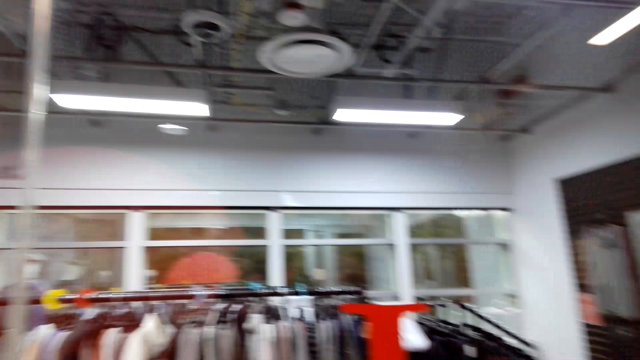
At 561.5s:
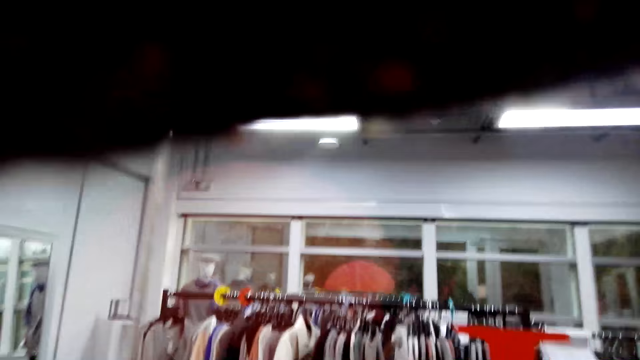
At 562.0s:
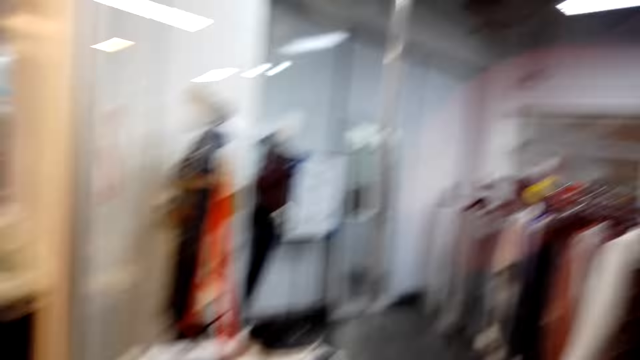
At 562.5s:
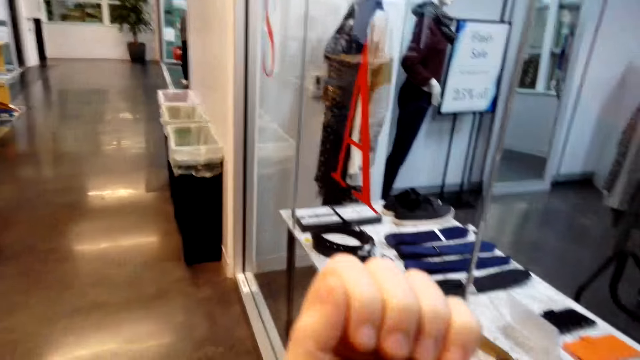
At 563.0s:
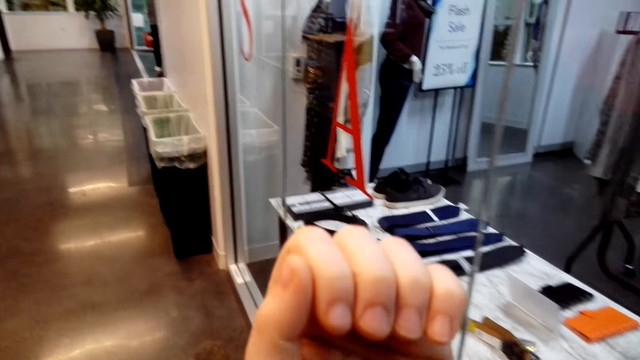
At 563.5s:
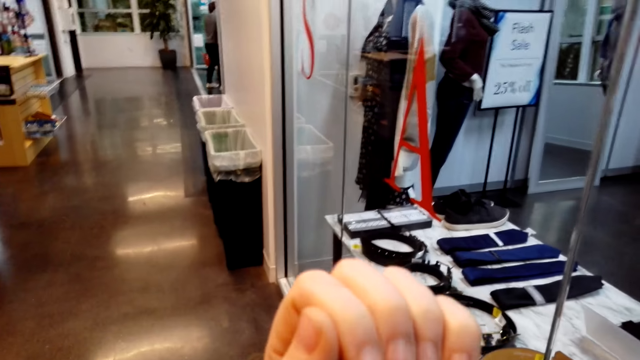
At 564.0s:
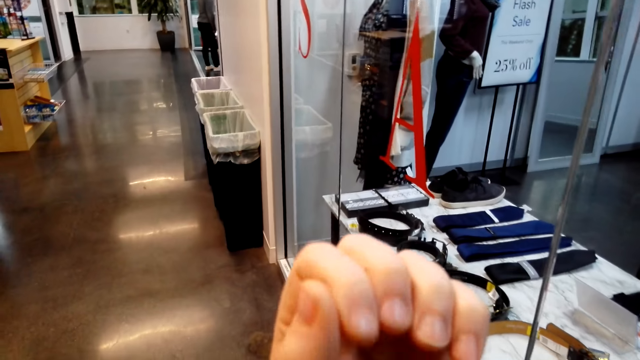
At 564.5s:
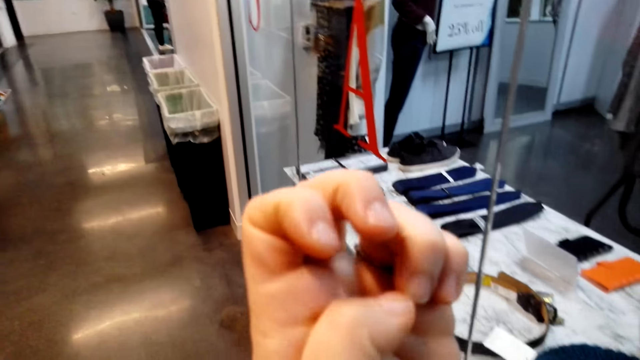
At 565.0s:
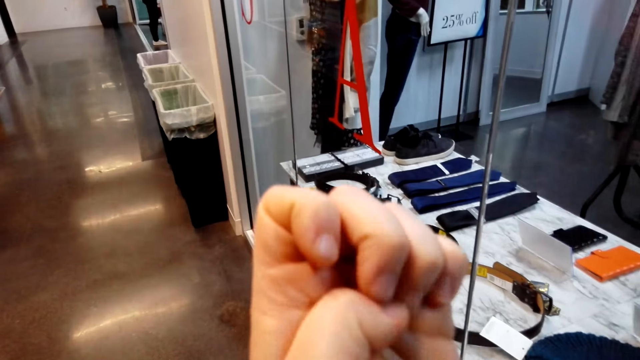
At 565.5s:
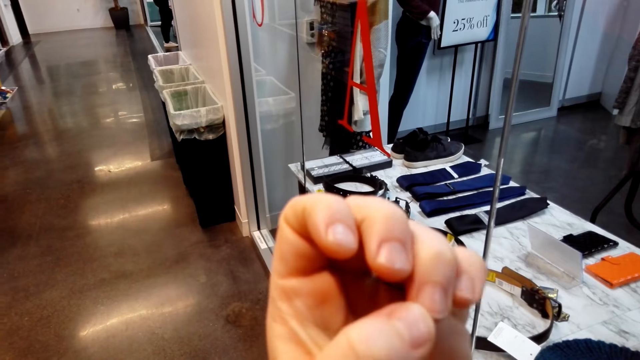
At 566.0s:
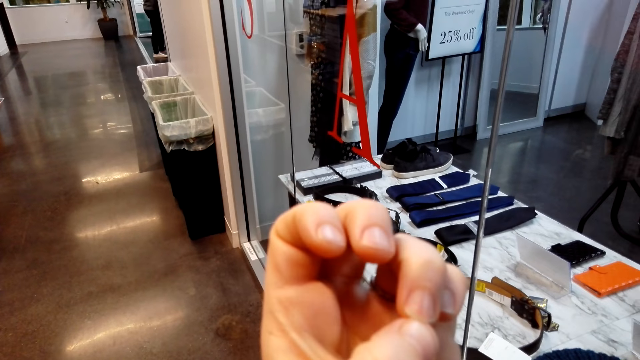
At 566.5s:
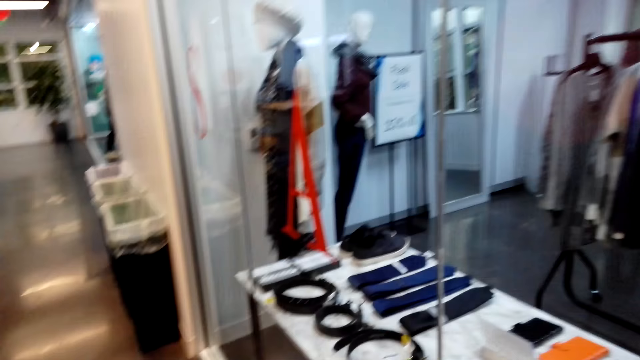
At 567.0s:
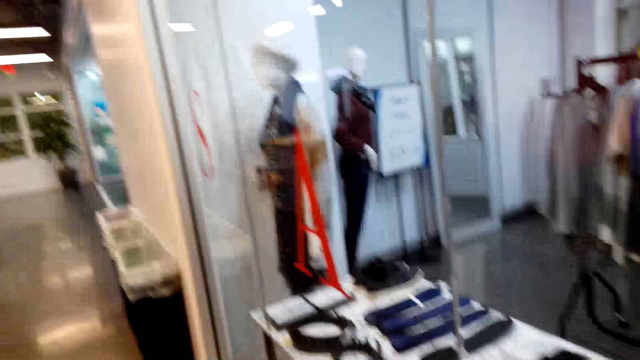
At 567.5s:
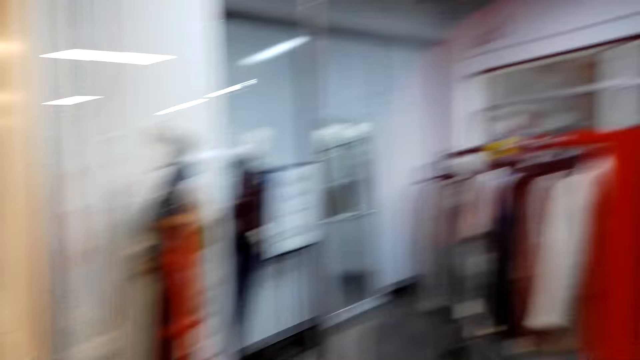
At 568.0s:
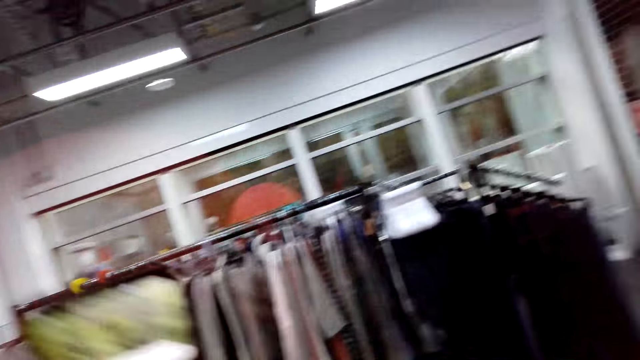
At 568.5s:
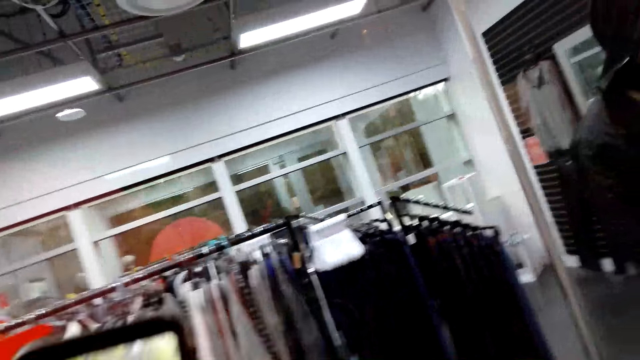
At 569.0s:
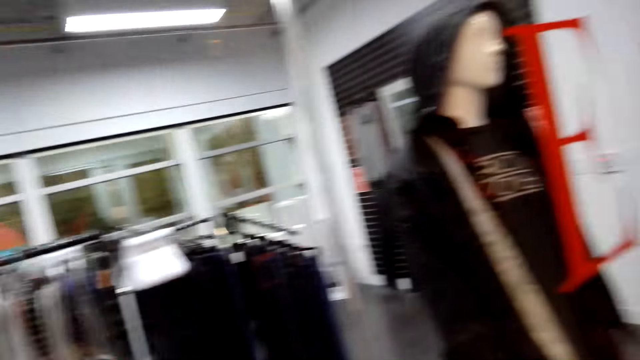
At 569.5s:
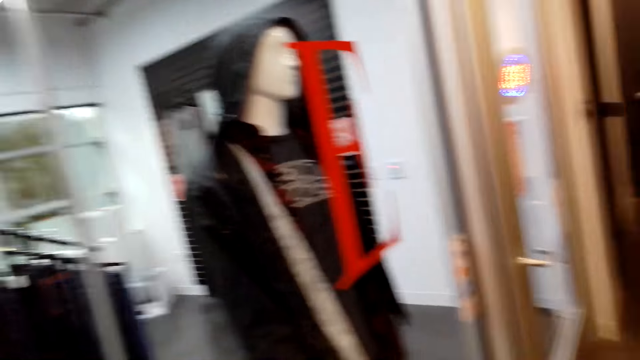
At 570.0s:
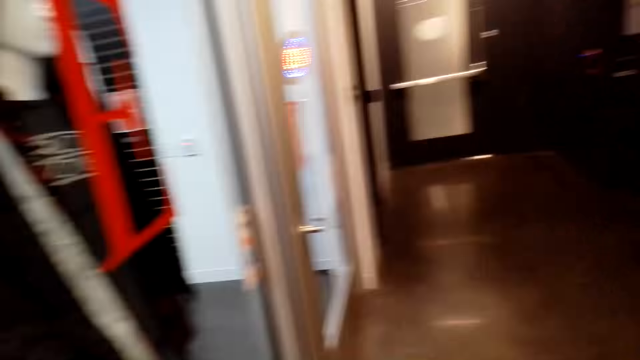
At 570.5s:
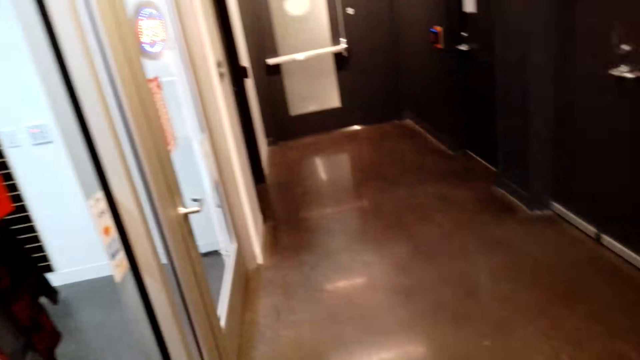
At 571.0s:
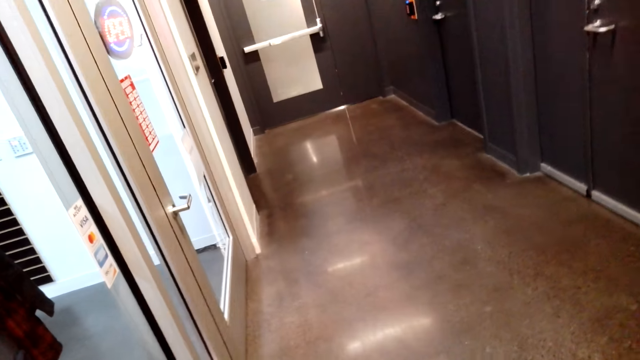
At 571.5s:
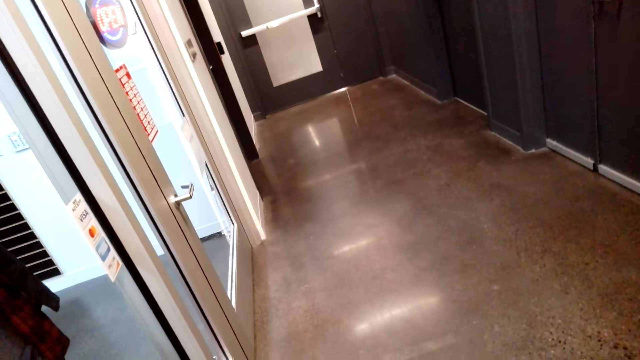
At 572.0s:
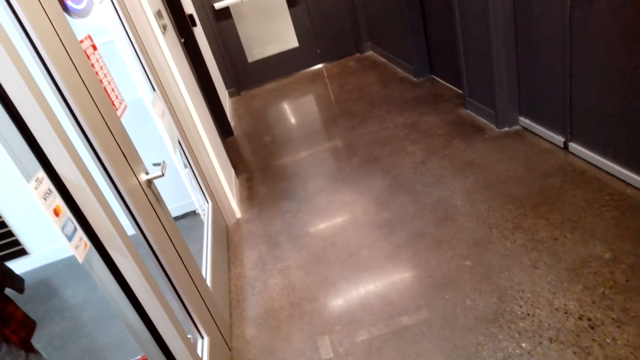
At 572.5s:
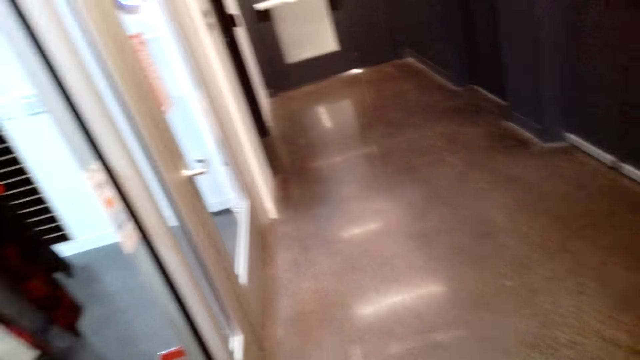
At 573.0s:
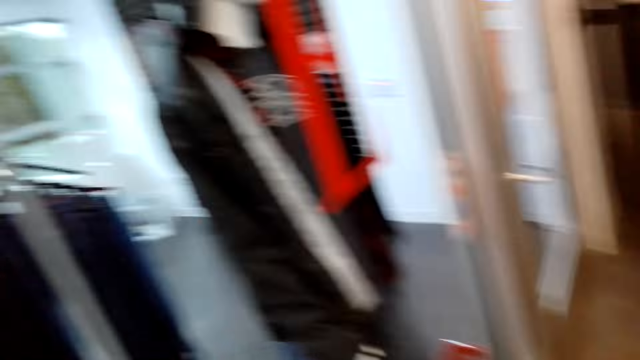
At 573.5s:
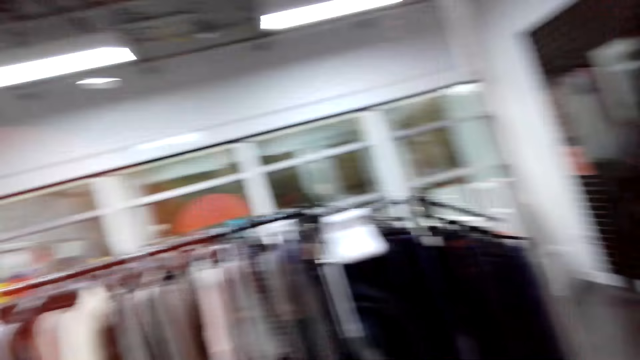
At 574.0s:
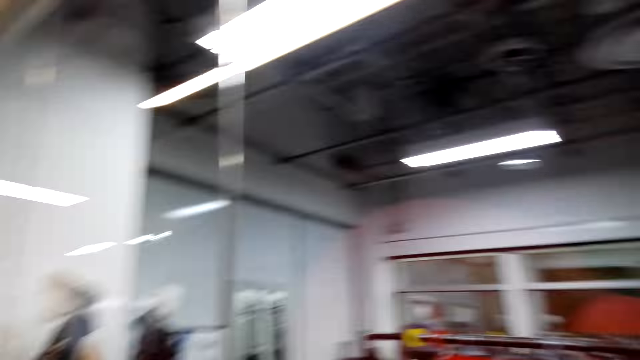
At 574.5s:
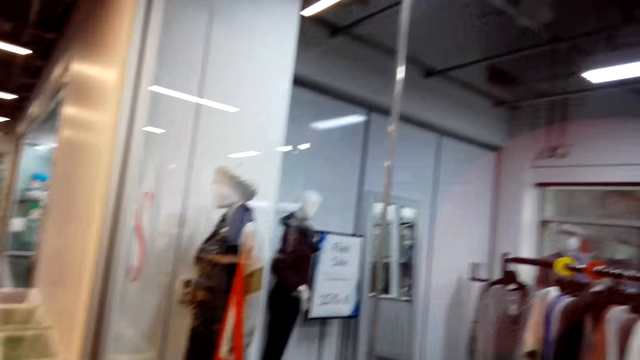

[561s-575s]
The camera wearer looks at the fingers. They look around. They open a bag. They look around. They walk around the shop.

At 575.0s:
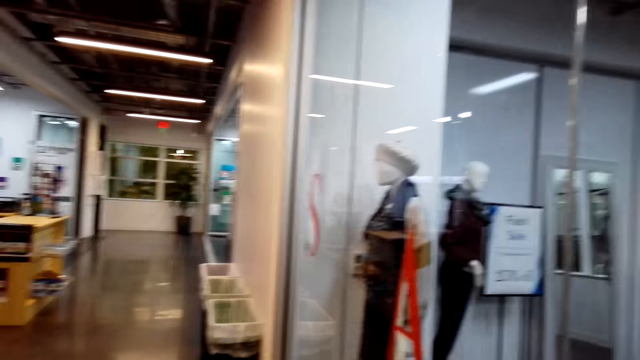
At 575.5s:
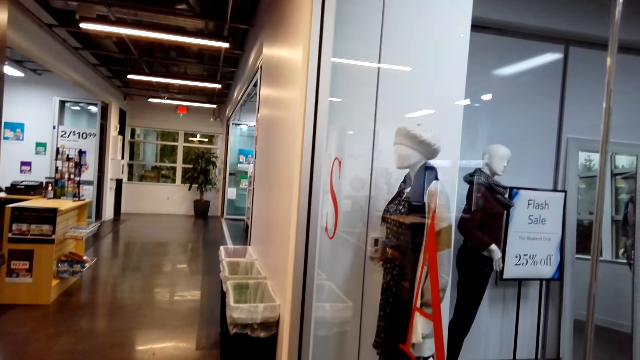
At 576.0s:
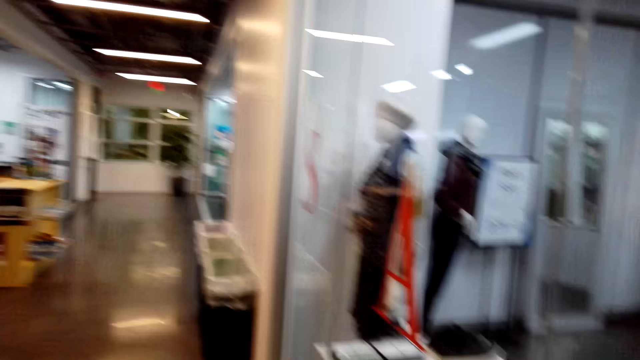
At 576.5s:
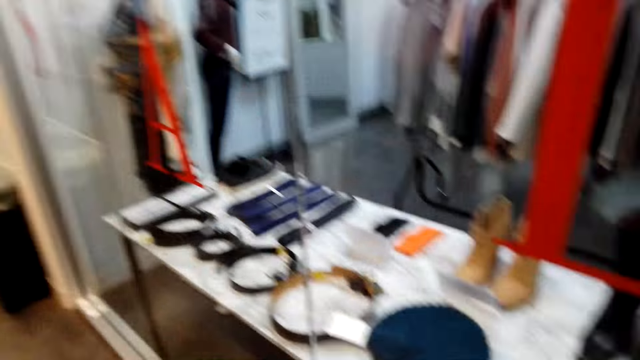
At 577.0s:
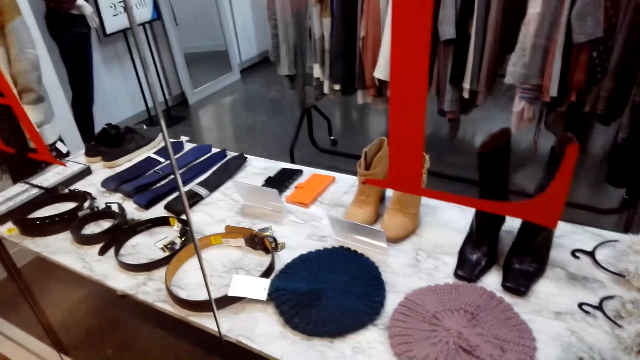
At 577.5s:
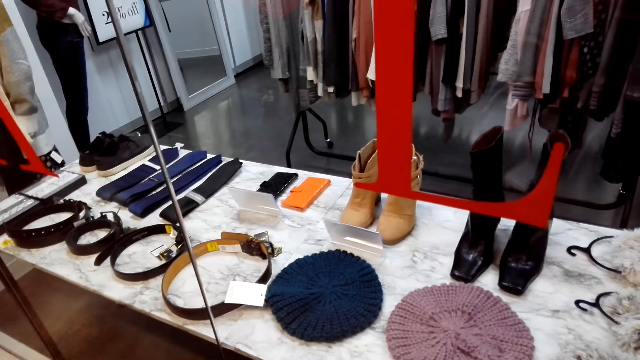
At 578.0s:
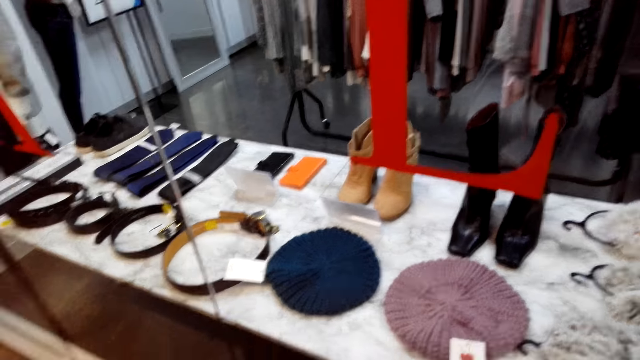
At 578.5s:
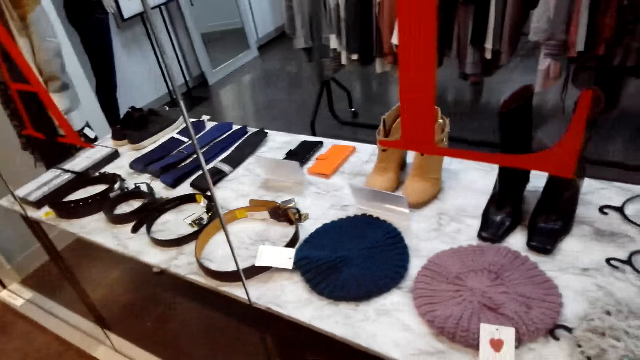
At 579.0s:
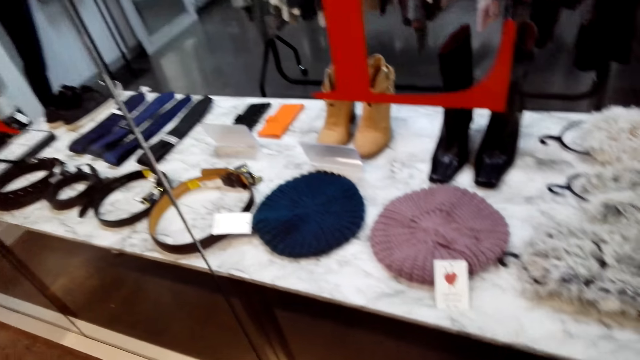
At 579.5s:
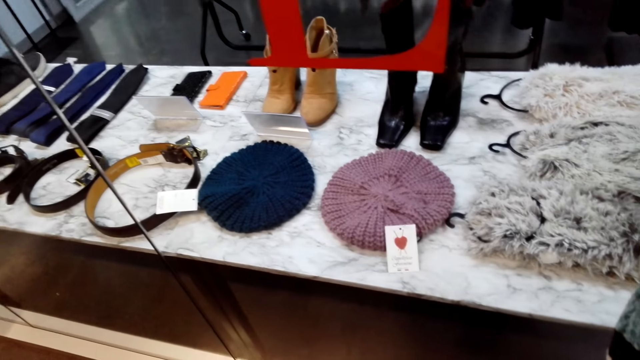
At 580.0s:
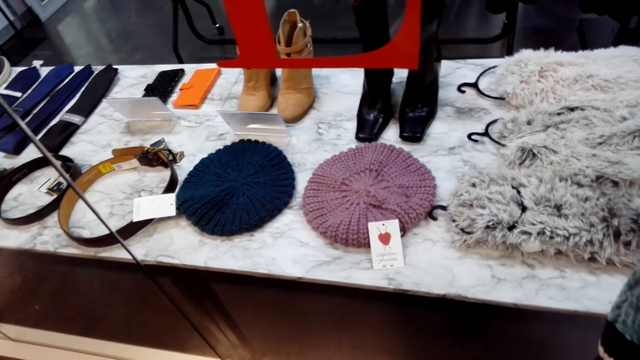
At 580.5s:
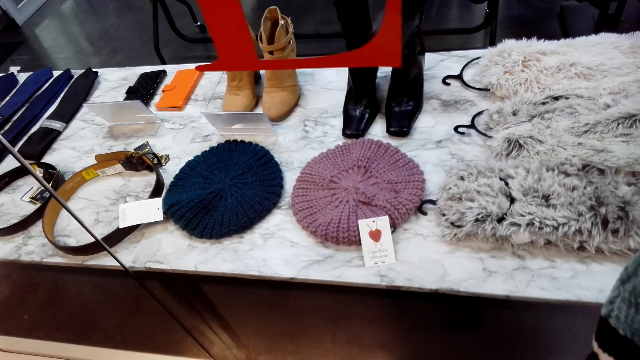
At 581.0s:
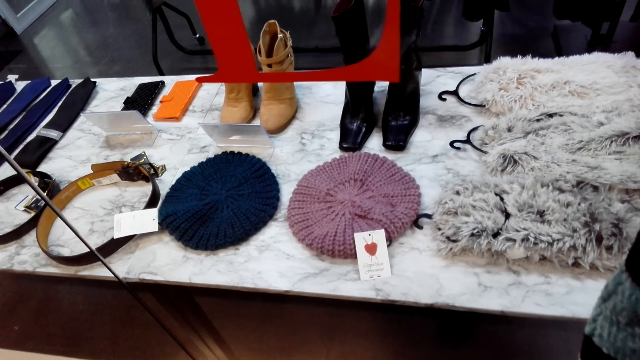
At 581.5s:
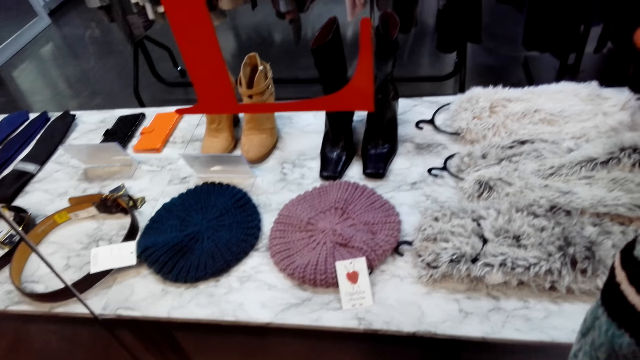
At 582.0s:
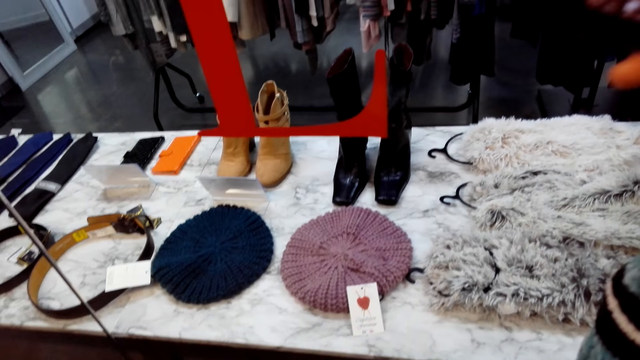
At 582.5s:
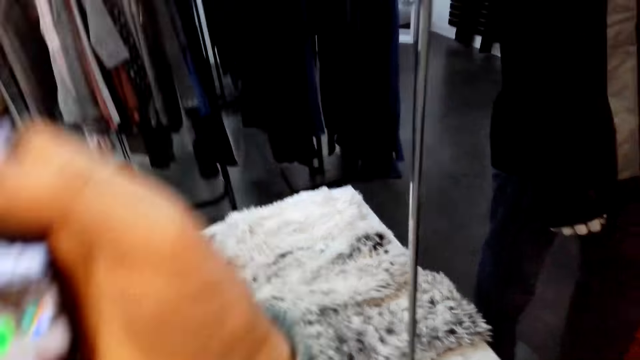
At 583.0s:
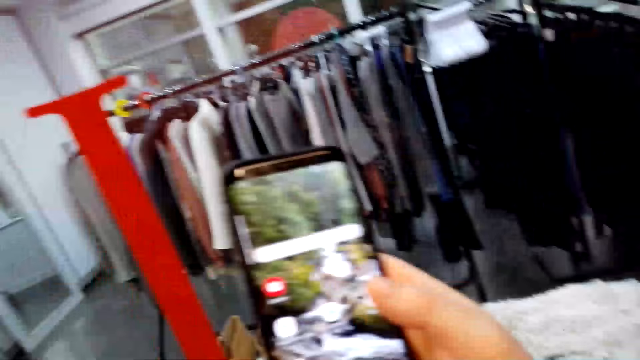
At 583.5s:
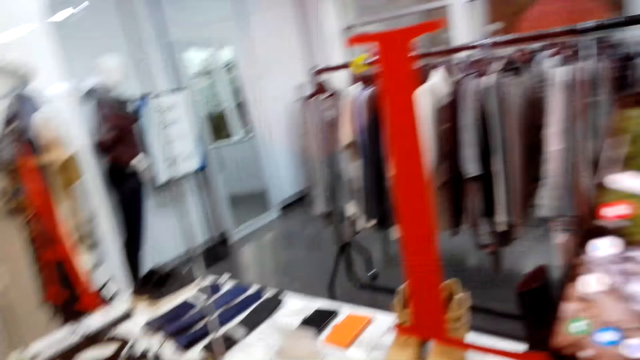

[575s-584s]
The camera wearer uses a phone.
